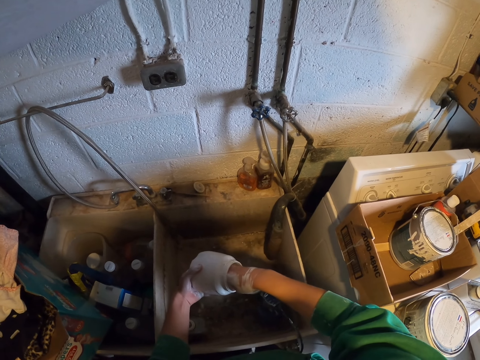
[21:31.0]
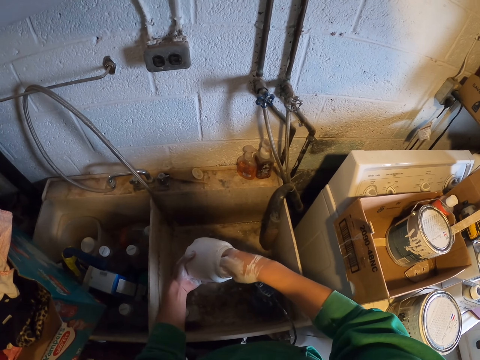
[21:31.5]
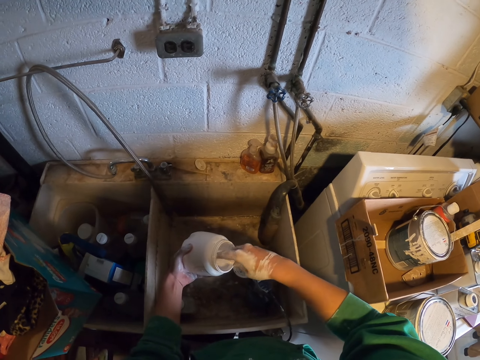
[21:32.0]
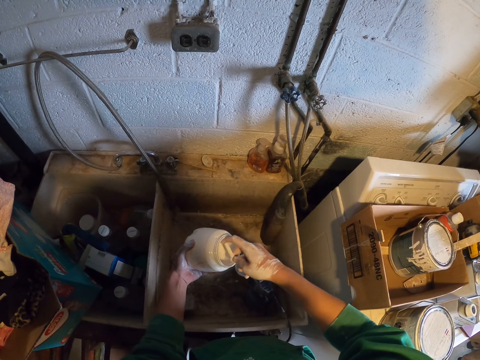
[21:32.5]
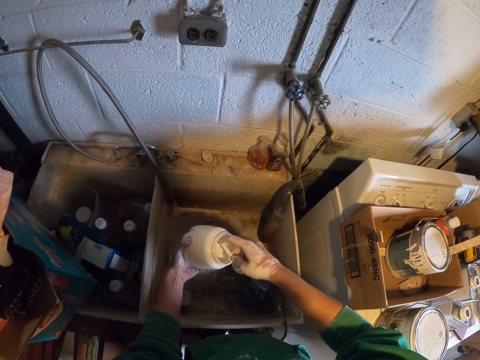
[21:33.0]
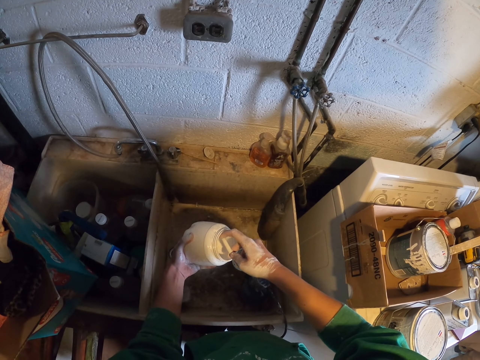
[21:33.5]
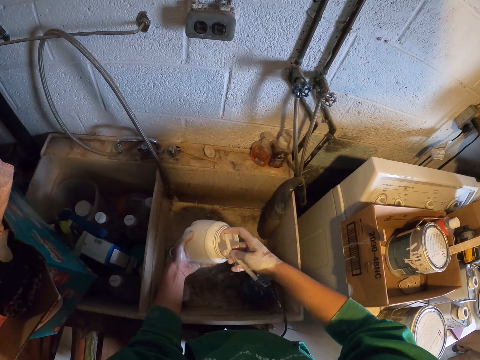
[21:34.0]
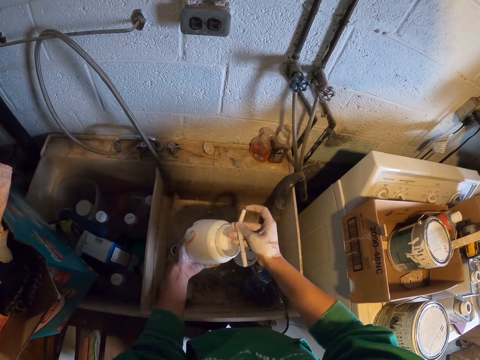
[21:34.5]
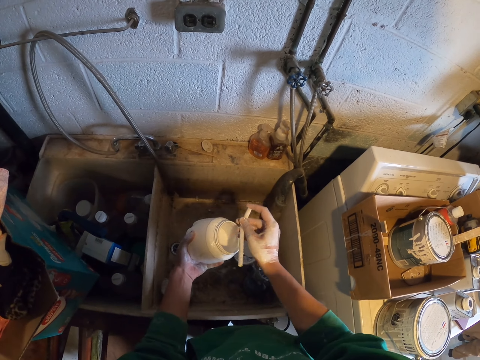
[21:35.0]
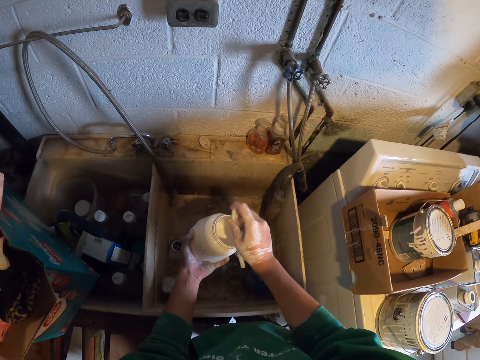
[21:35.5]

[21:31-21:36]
The camera wearer holds a pipe with a hand.

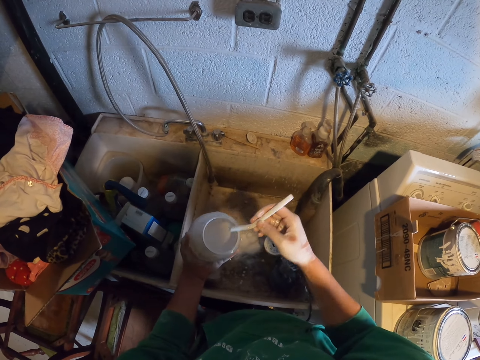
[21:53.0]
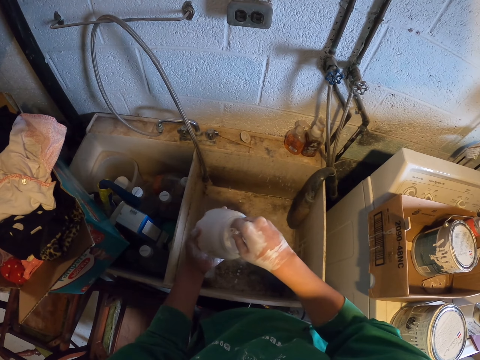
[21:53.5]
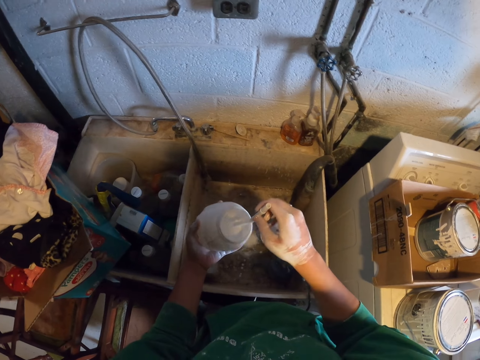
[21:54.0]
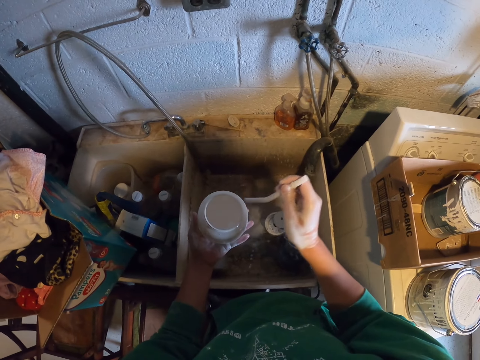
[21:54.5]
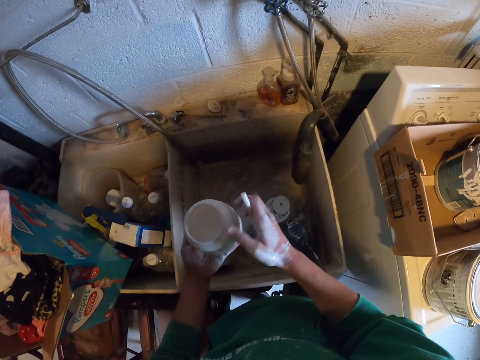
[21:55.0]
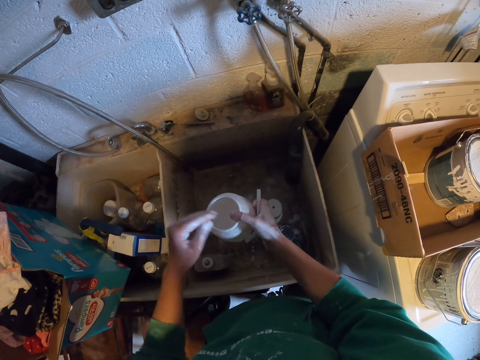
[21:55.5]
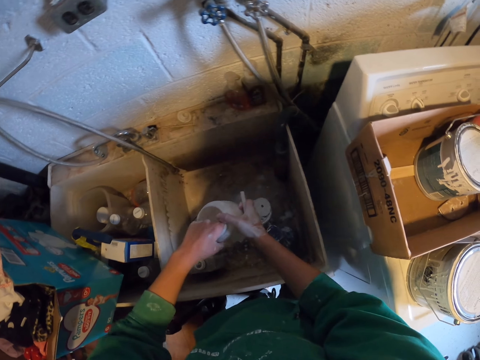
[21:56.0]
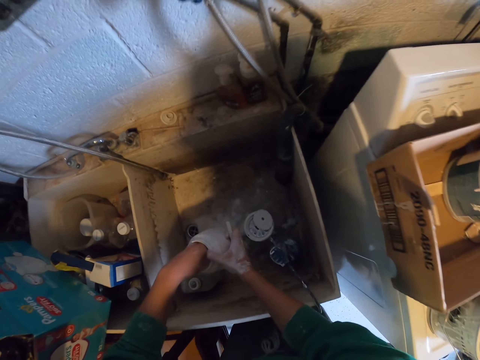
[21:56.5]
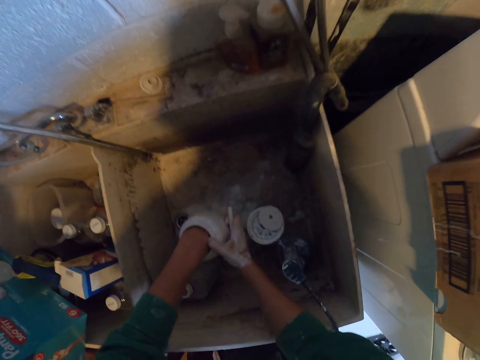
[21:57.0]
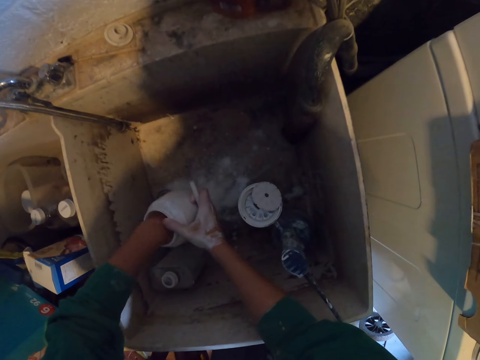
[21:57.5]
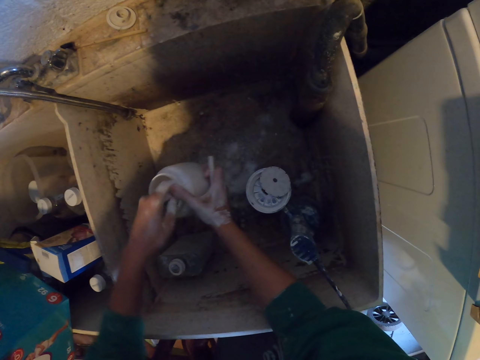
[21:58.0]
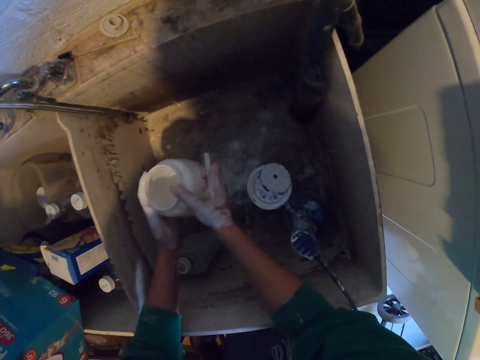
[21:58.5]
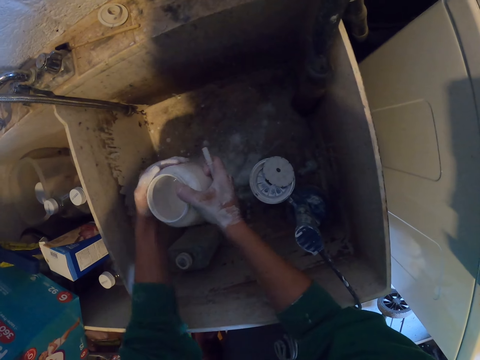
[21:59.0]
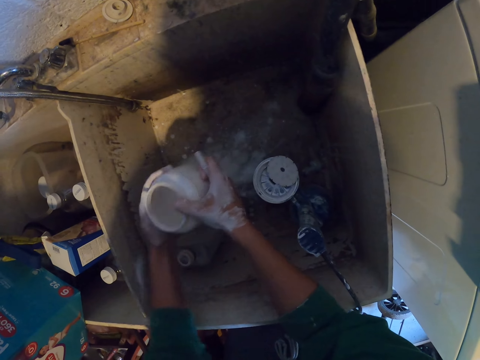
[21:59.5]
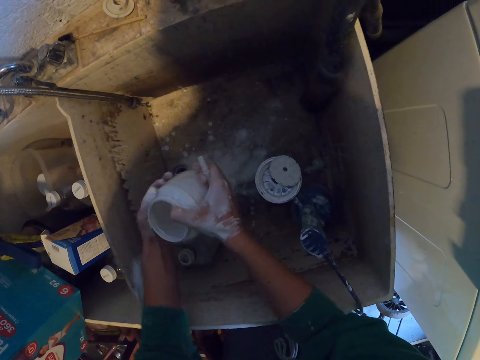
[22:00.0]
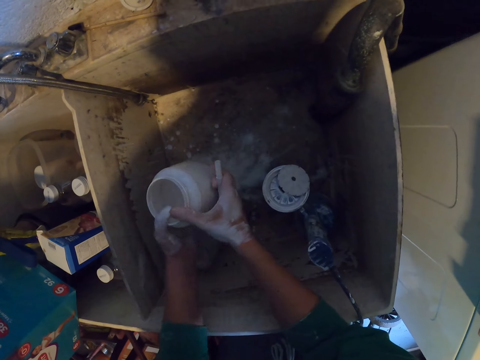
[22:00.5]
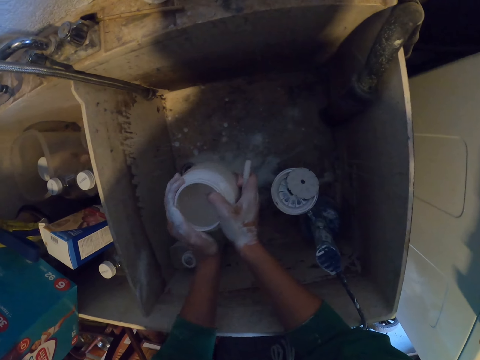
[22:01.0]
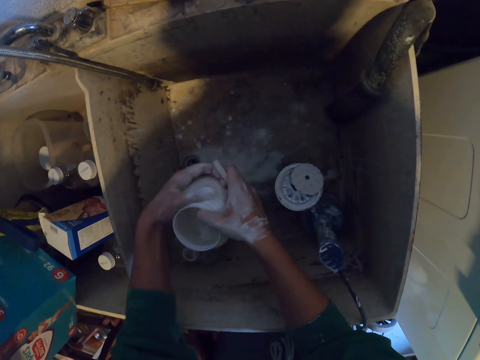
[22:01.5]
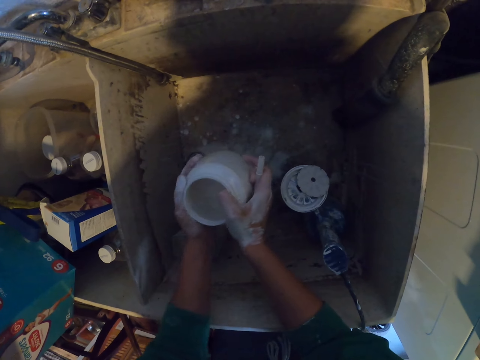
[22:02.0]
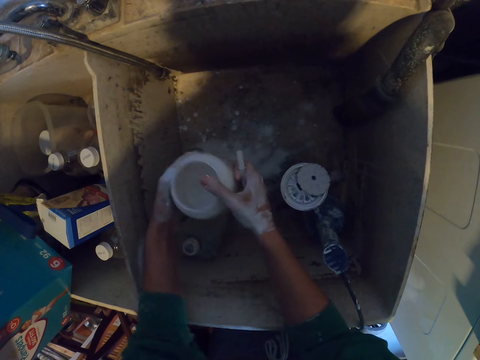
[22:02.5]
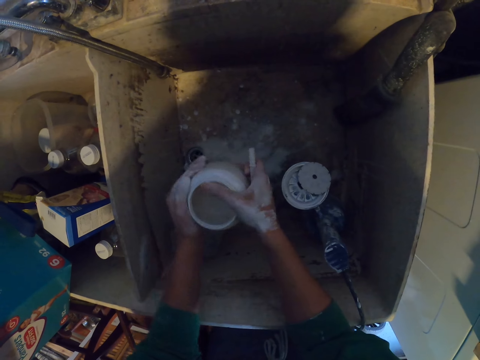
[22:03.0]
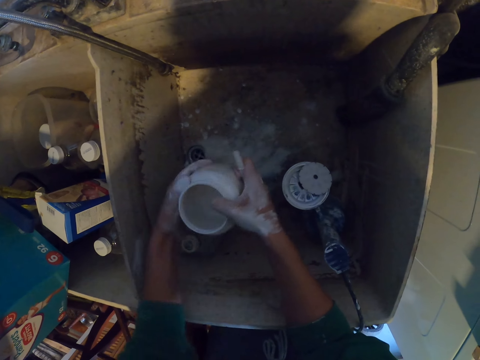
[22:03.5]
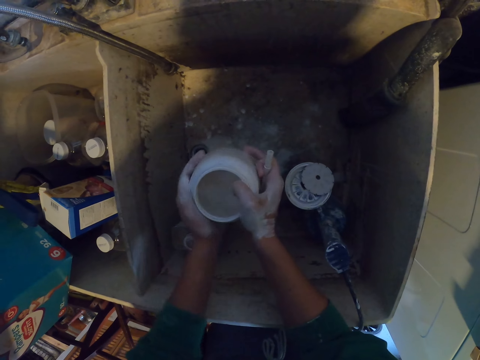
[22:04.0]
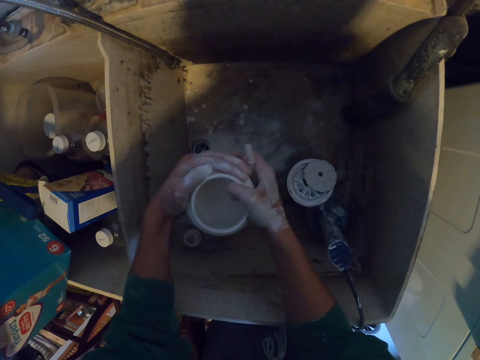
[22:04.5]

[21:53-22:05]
The camera wearer dips a pipe in a plastic jar. They hold the plastic jar with the other hand. They put a hand in the plastic jar. They clean the plastic jar with a hand.

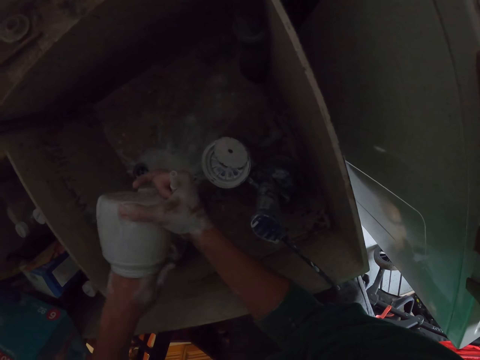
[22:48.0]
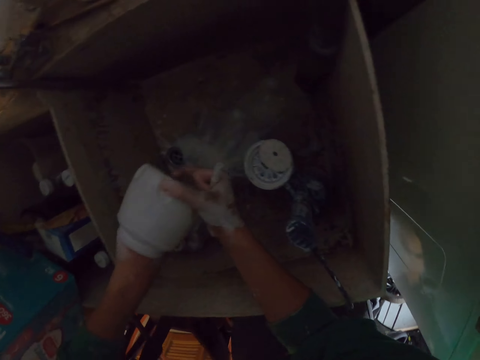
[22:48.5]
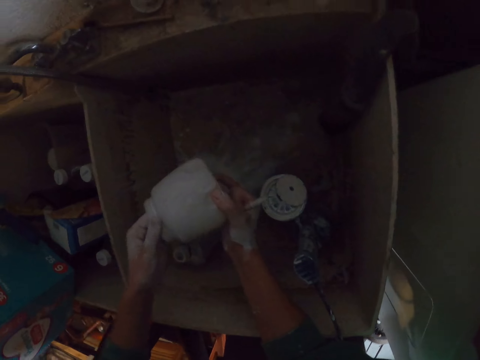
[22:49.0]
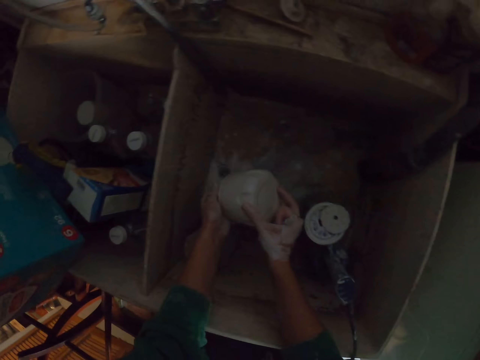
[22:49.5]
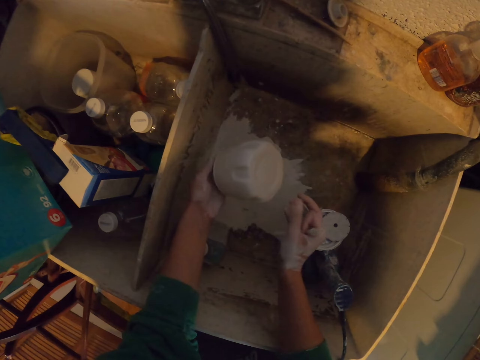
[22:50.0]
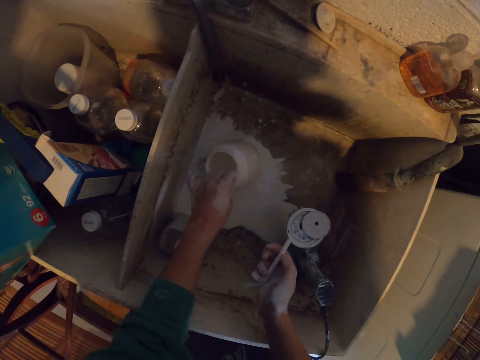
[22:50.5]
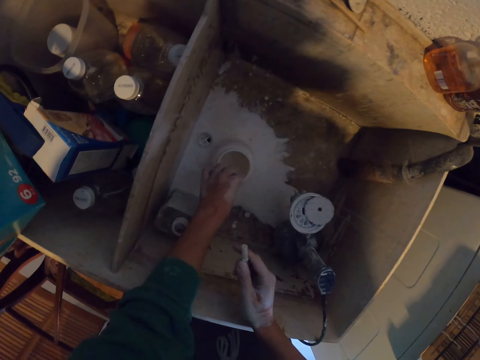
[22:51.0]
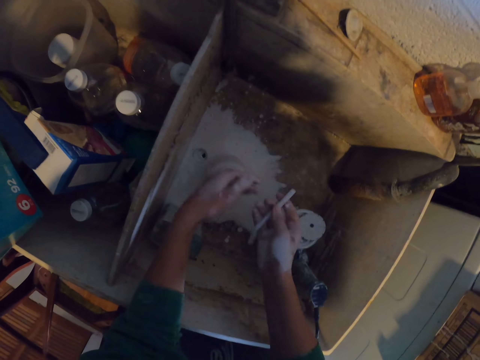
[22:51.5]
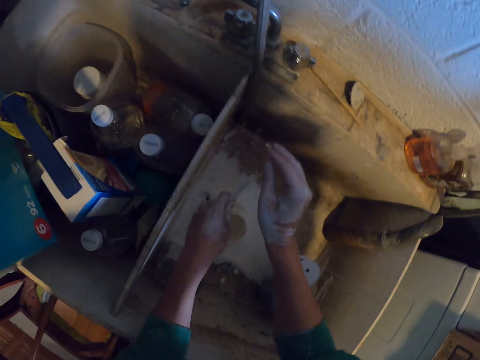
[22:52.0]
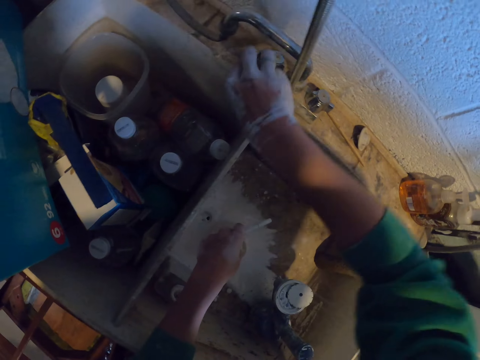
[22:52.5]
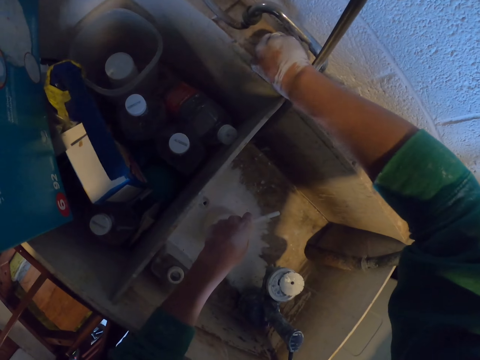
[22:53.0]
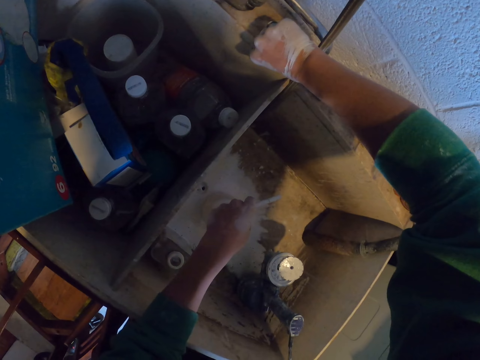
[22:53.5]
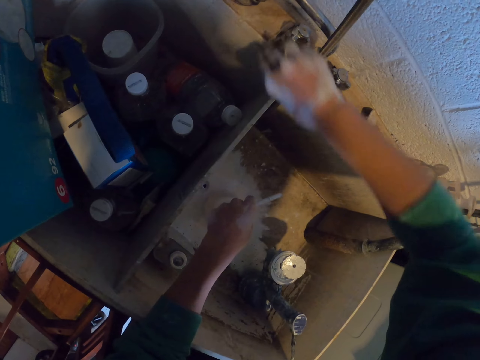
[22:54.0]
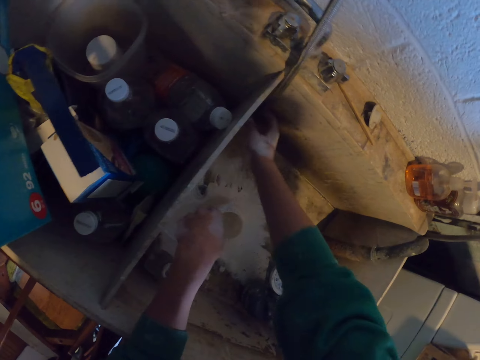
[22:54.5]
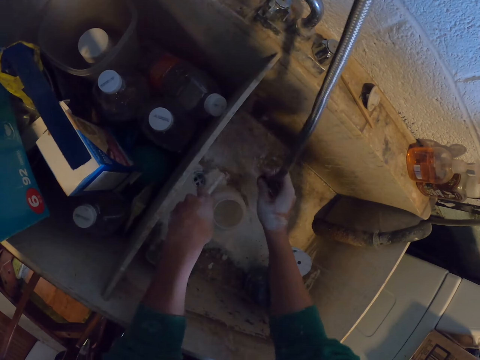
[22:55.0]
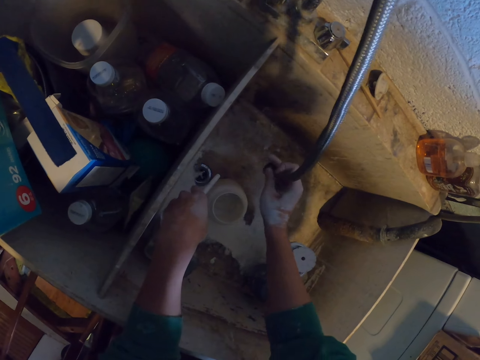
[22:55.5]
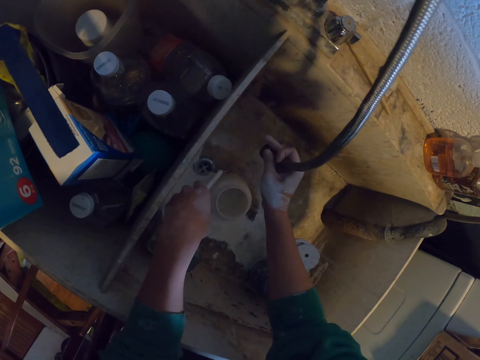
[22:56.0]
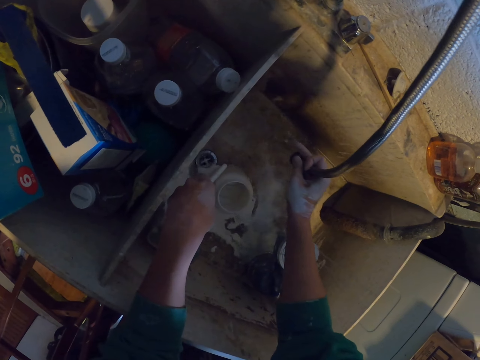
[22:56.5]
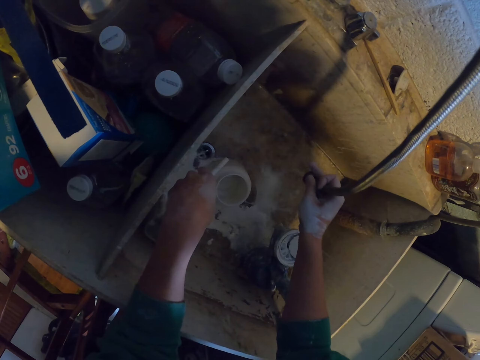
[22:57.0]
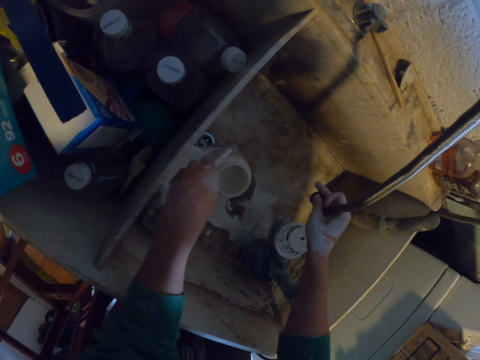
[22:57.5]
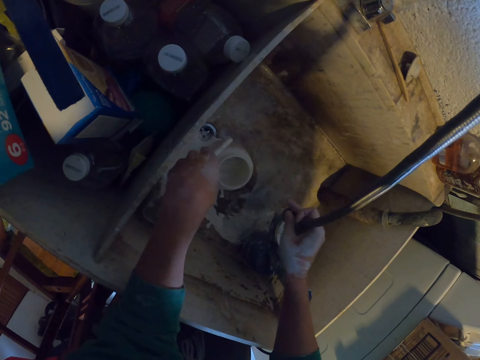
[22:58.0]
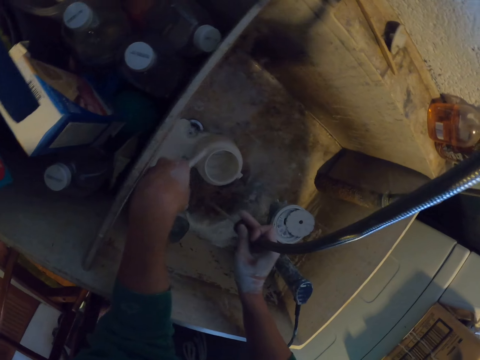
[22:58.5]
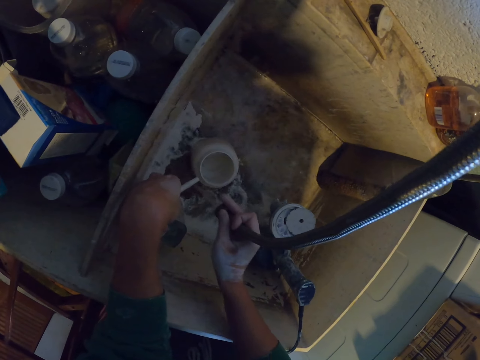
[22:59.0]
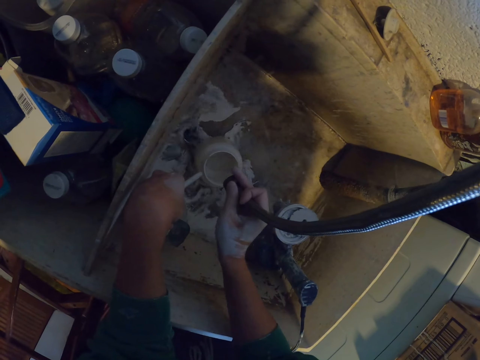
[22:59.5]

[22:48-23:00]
The camera wearer pours the solution of white dust in the sink. They put down a paint cup in the sink. They switch a pipe to the other hand. They turn on the sink tap. They pick up a shower hose. They move the pipe of water in the sink. They pour water in the sink with the shower hose.
